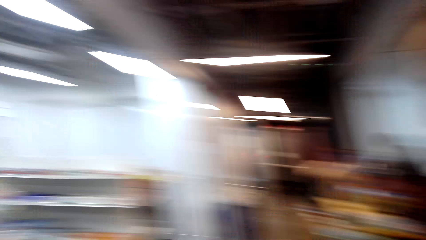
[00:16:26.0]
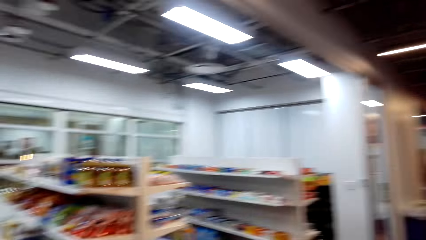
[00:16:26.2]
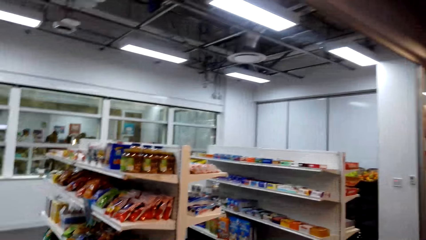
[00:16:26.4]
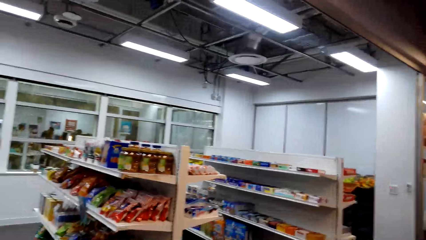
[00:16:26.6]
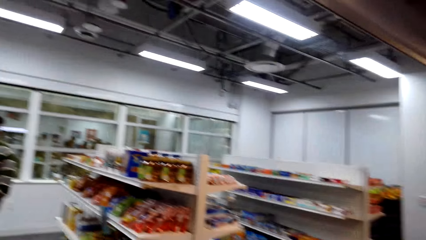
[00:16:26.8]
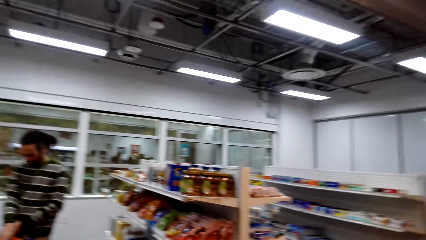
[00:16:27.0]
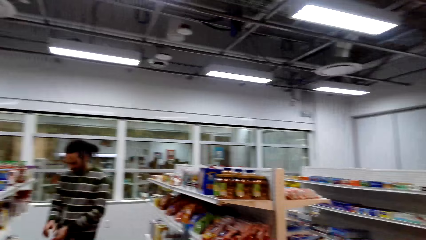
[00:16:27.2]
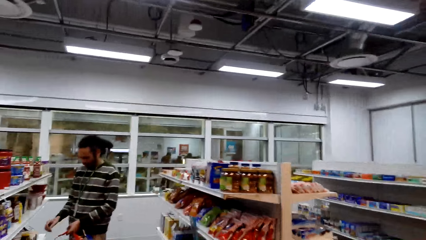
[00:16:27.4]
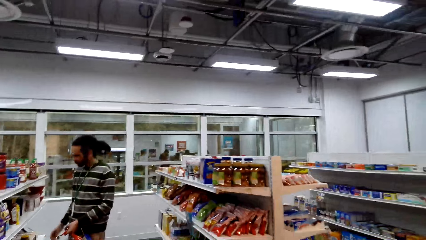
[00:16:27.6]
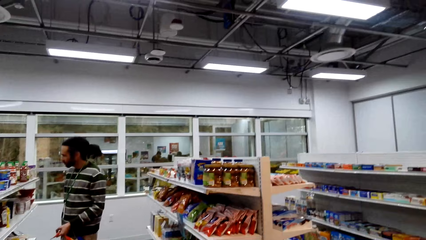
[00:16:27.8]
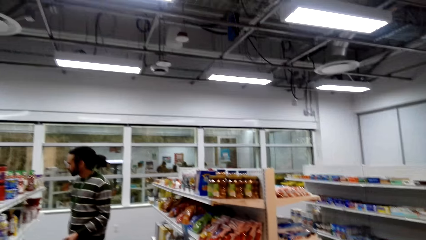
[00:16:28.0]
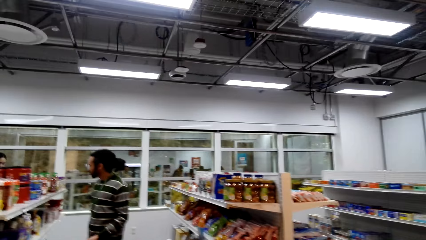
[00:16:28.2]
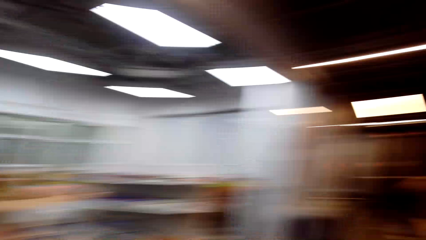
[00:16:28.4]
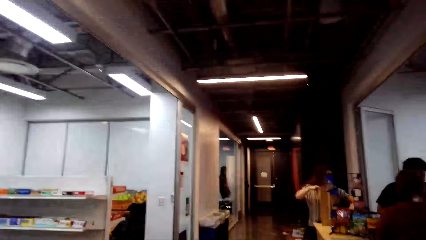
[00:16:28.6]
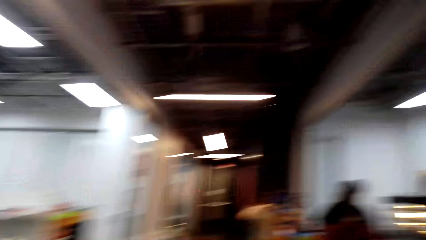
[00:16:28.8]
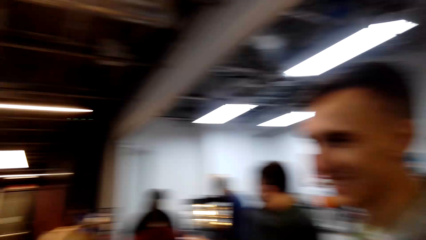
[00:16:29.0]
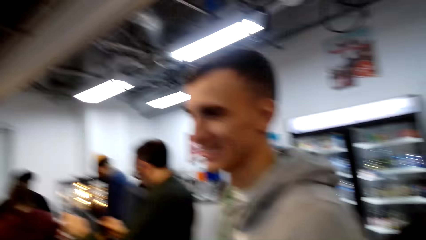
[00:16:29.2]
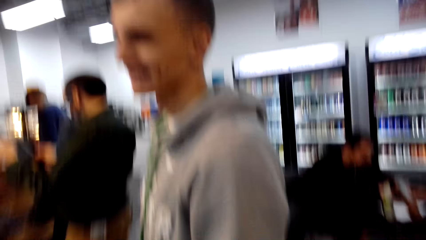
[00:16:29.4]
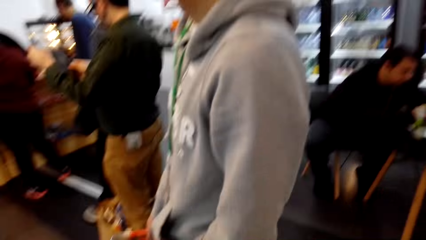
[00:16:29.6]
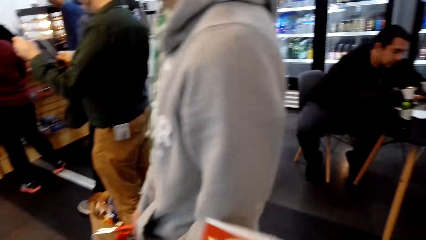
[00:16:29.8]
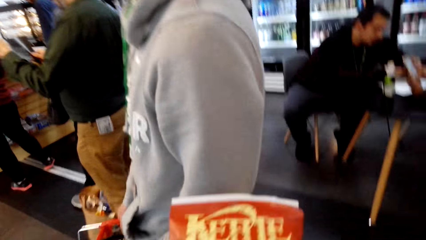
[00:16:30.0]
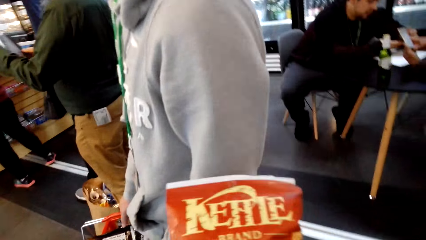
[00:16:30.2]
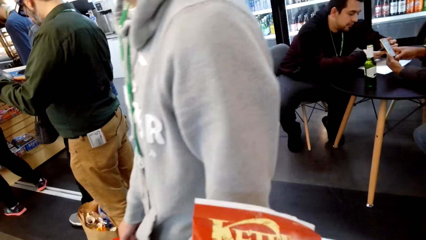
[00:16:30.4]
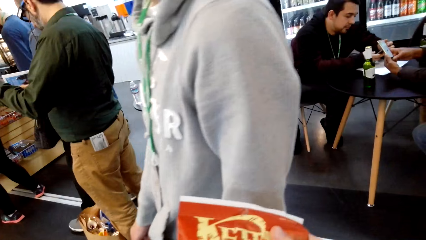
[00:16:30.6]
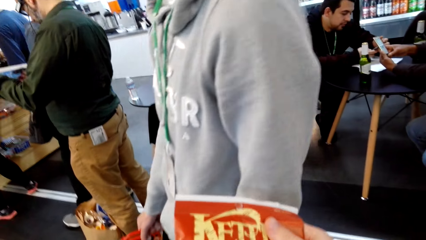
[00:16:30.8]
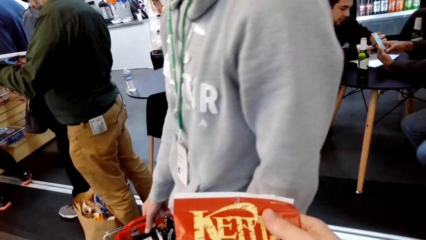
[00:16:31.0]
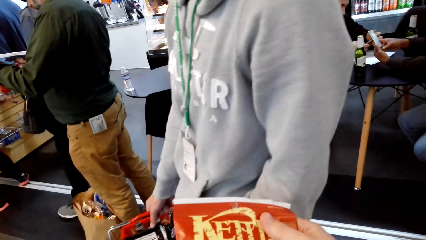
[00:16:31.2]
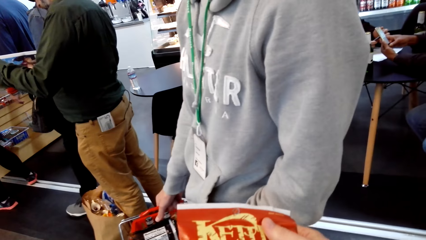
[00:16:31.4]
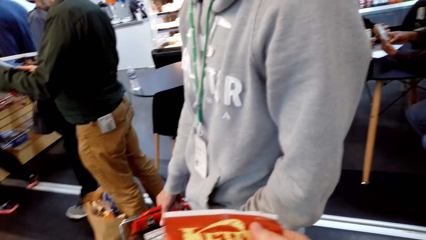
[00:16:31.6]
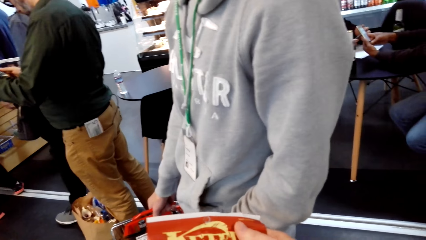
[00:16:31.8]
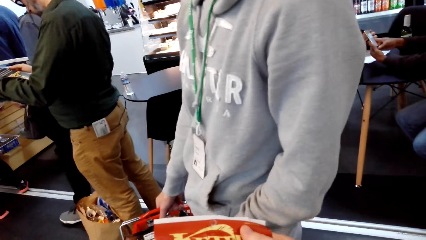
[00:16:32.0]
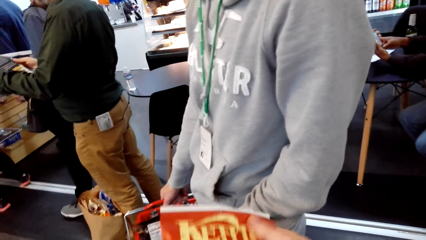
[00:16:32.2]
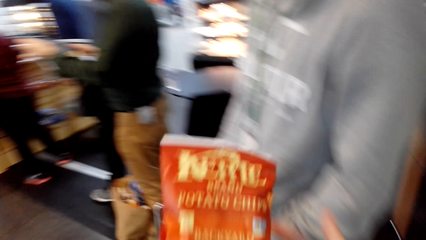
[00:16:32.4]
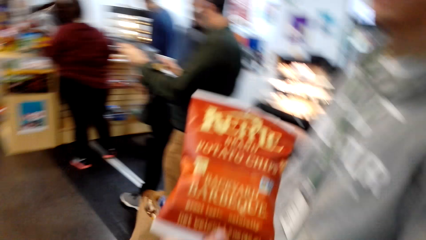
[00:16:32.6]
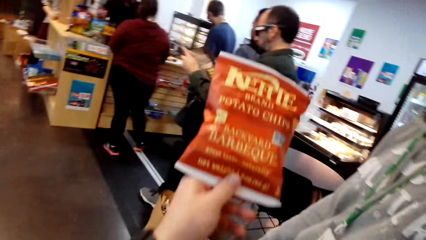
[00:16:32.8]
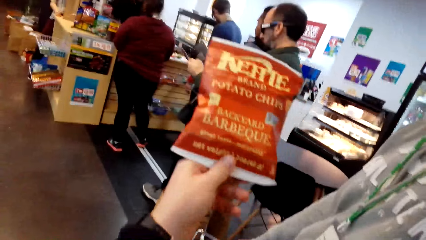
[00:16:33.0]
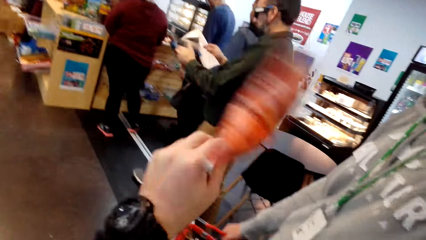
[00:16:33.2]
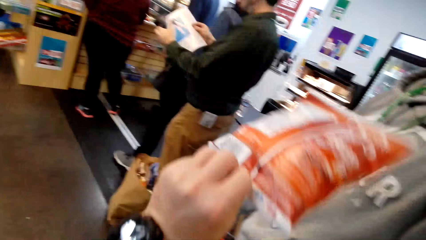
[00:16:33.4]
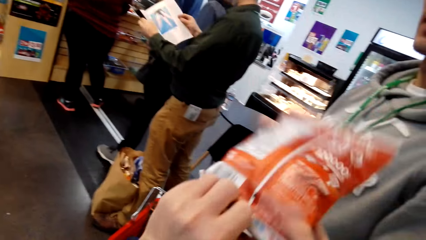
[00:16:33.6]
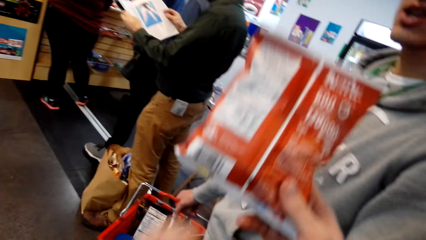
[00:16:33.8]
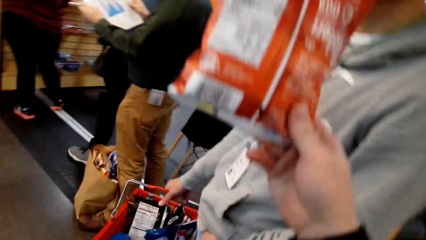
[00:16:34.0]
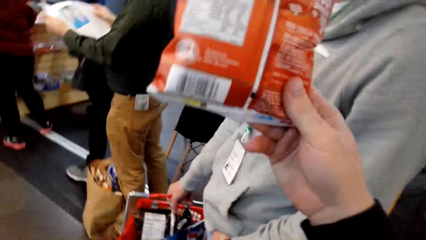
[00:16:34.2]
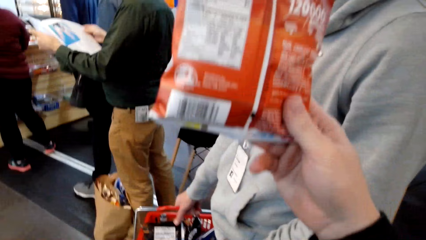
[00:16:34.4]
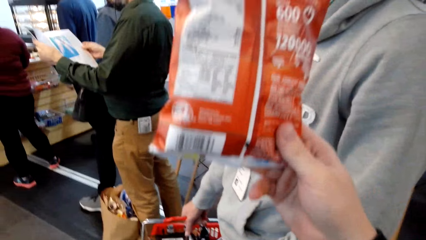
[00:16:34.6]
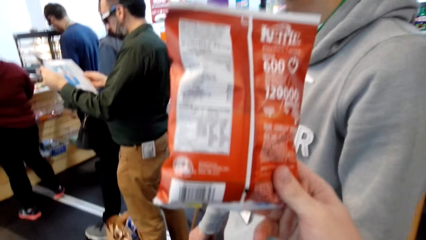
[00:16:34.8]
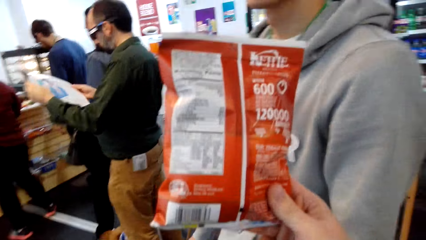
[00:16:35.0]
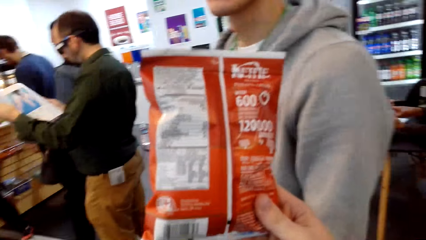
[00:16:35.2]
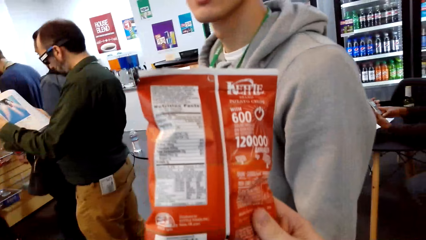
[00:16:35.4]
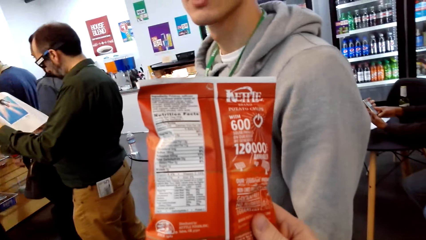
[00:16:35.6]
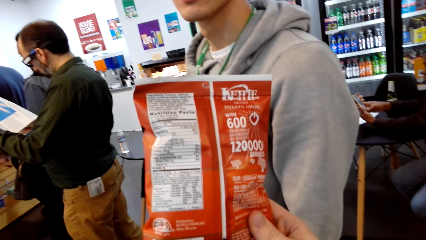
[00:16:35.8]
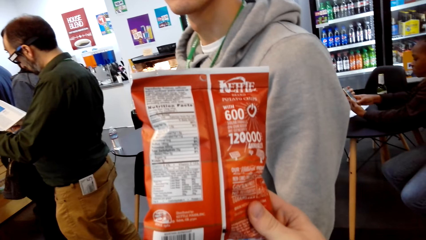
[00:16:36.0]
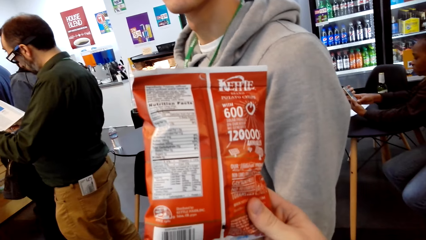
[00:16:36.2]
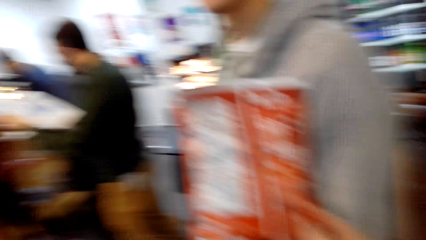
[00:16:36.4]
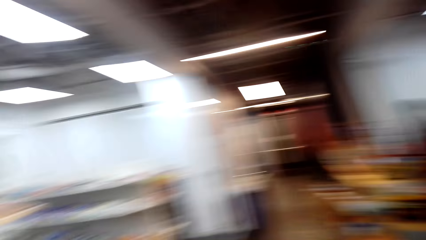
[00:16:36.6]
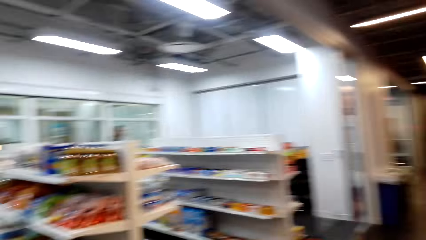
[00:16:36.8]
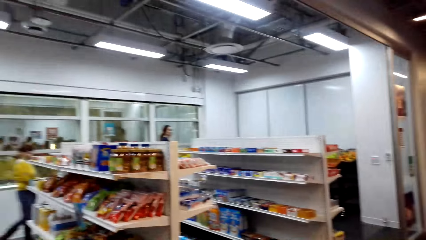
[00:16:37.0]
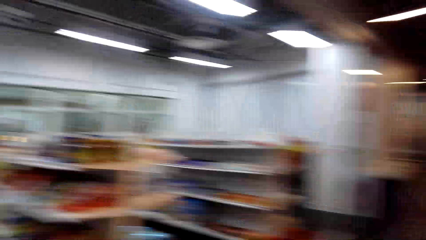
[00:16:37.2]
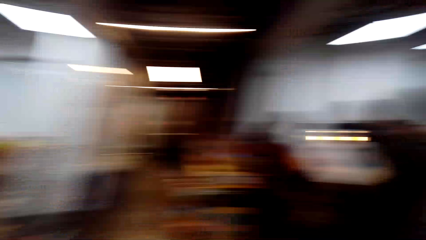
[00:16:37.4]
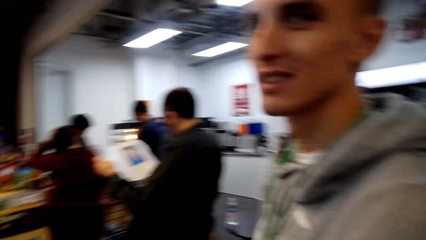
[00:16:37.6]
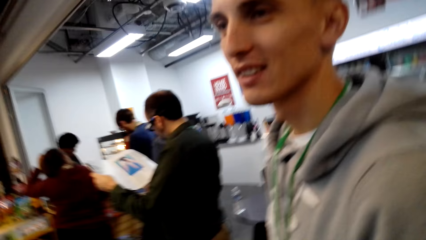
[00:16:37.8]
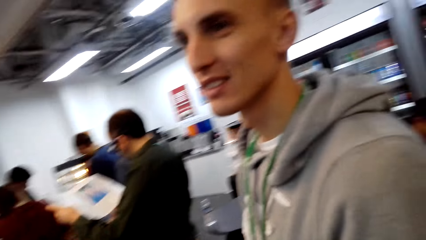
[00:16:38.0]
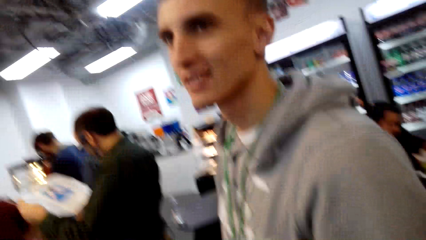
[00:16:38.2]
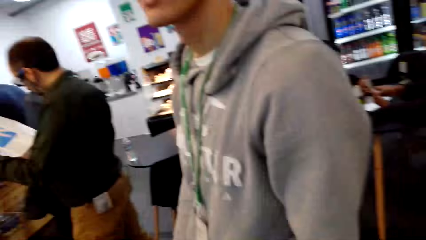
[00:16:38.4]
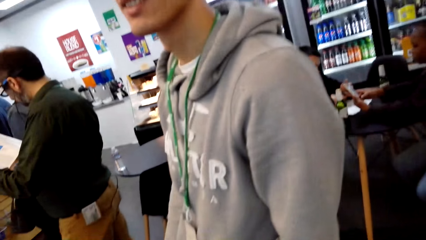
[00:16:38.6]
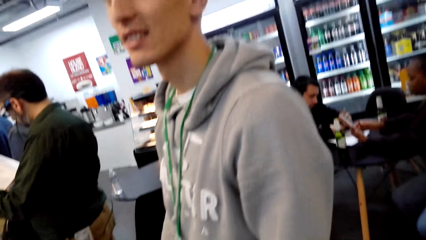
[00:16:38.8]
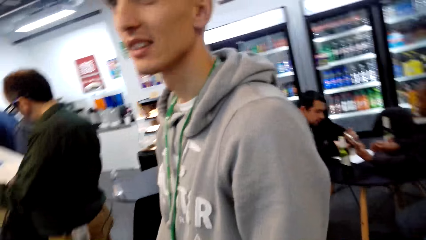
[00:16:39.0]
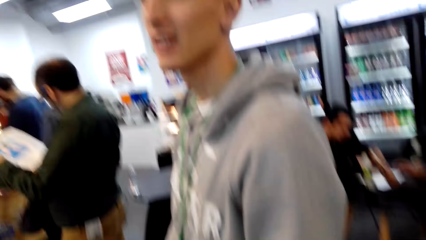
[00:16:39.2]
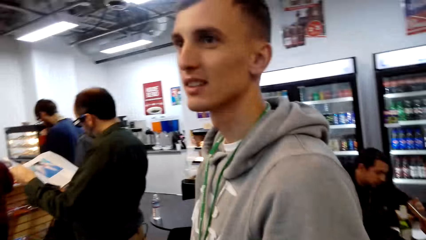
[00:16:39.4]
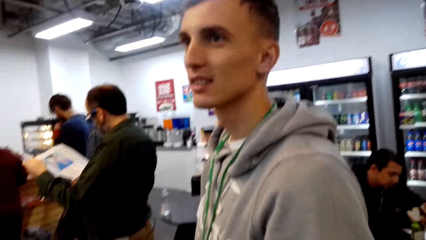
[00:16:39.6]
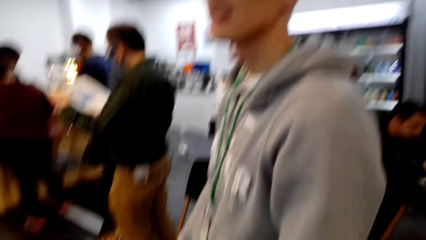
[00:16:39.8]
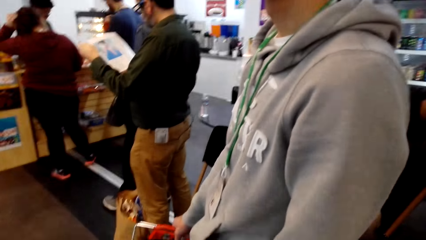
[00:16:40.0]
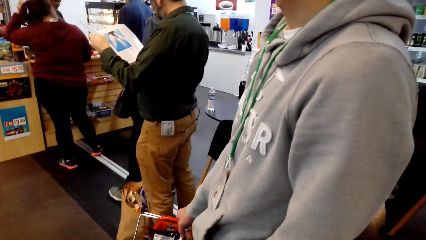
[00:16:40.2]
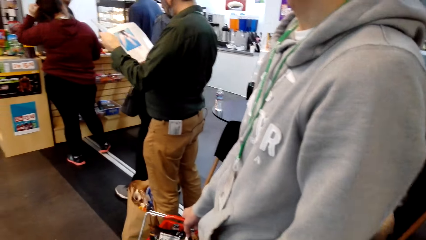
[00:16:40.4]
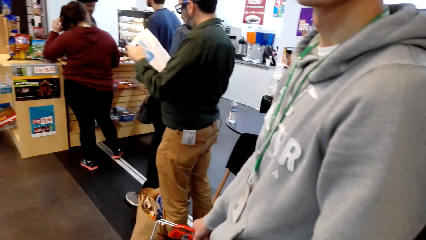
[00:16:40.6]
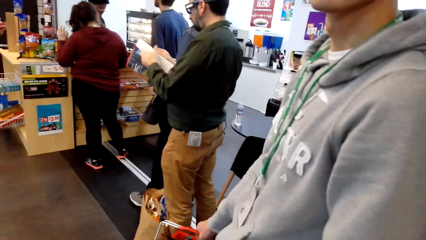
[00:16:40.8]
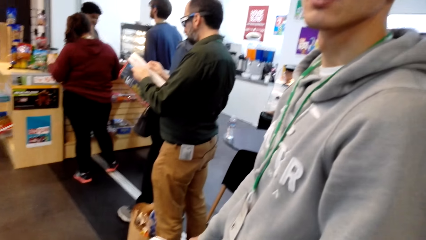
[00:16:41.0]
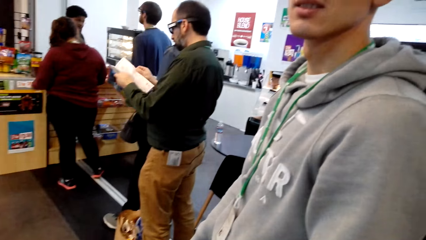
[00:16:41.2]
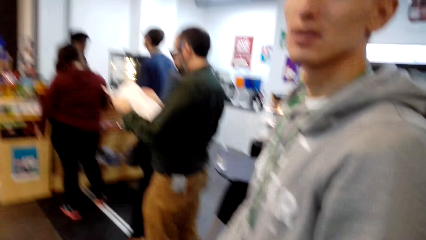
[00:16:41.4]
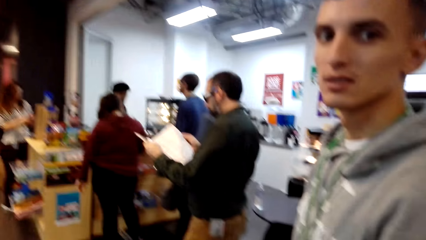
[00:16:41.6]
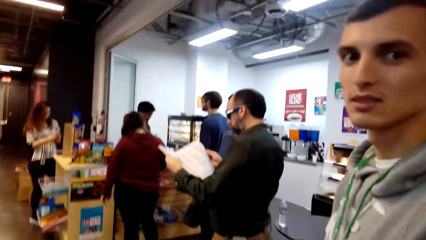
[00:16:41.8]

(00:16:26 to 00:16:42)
The camera wearer looks around. They check the snack in the hands, hold a crisps packet, and lift up a snack pack. They turn the other side of the packet. They converse with a man. They look around.
